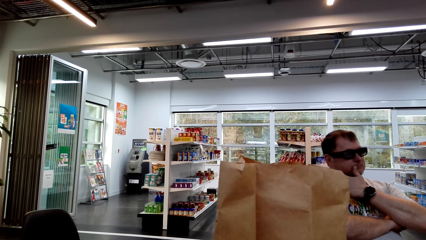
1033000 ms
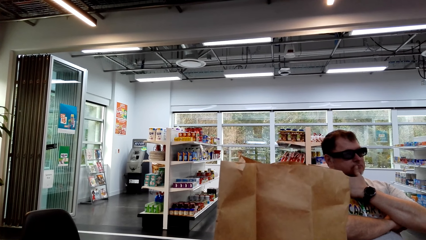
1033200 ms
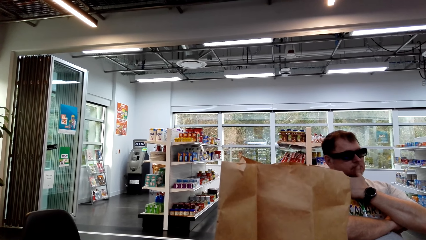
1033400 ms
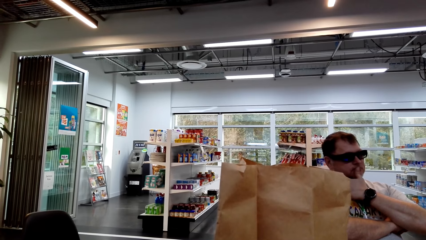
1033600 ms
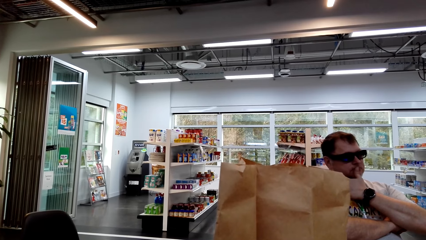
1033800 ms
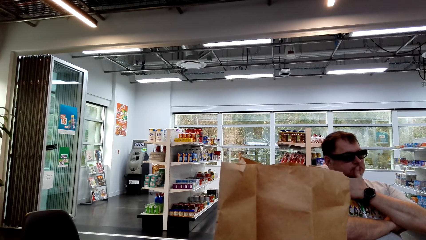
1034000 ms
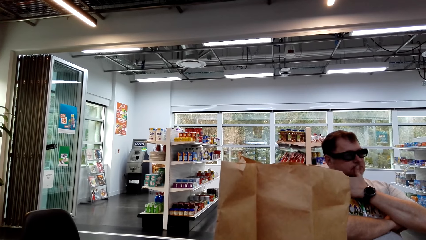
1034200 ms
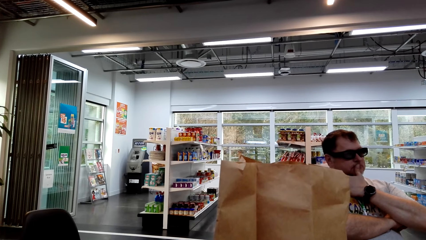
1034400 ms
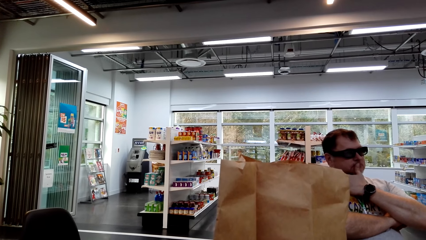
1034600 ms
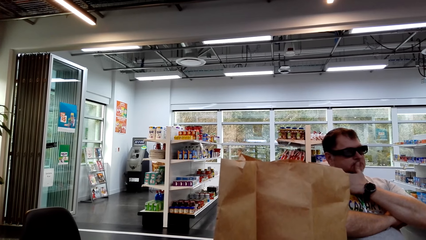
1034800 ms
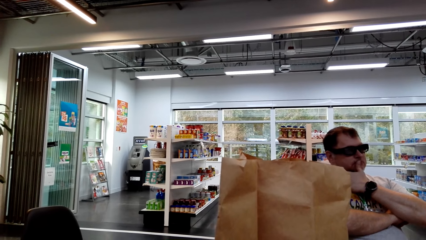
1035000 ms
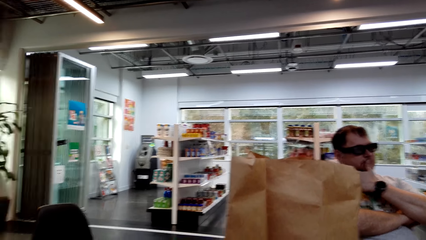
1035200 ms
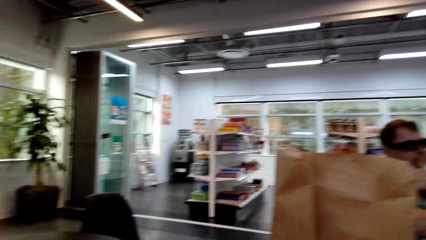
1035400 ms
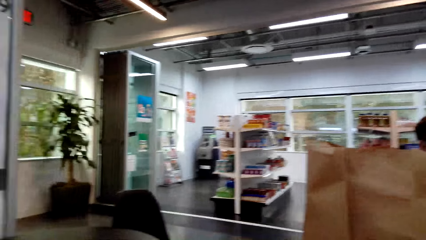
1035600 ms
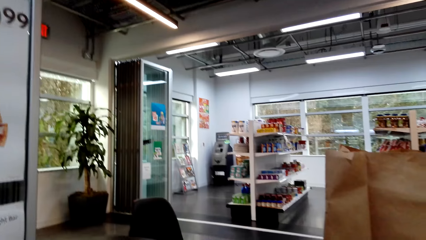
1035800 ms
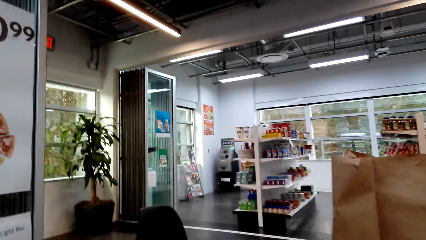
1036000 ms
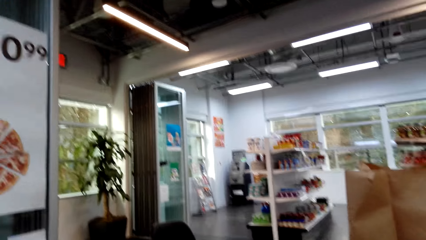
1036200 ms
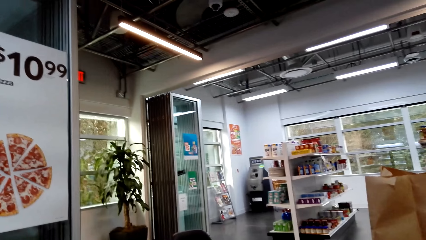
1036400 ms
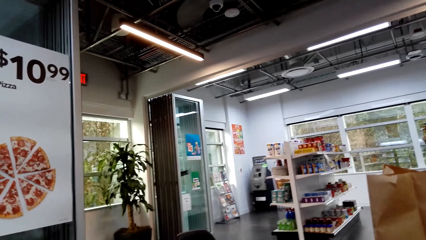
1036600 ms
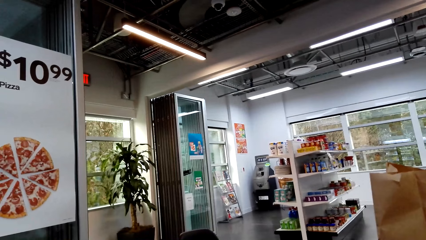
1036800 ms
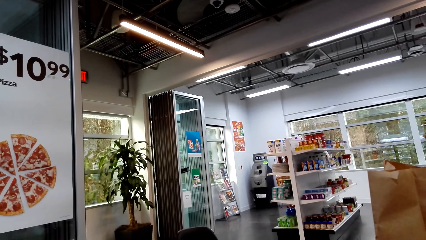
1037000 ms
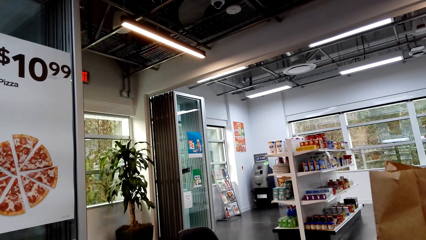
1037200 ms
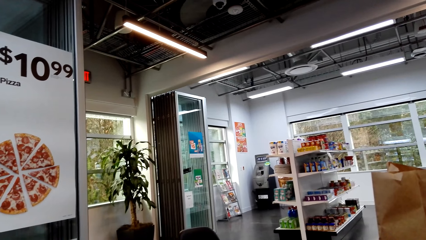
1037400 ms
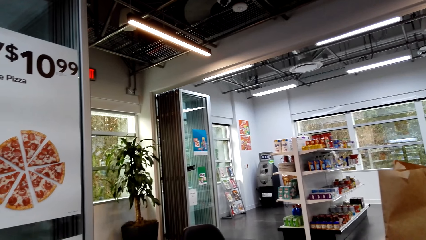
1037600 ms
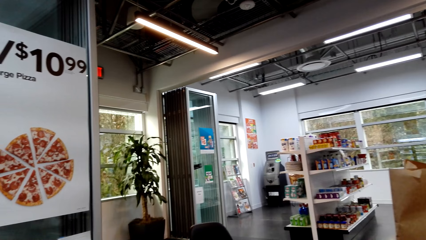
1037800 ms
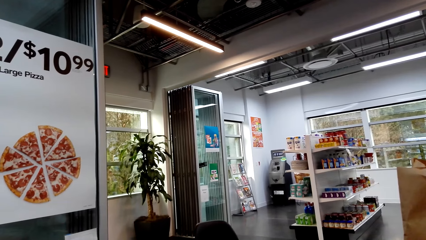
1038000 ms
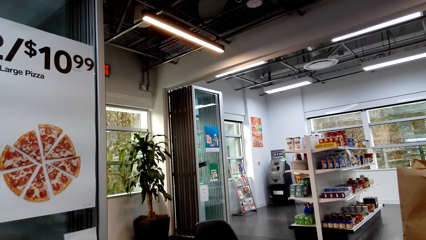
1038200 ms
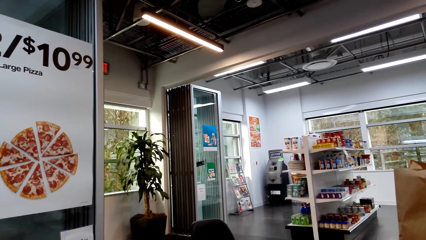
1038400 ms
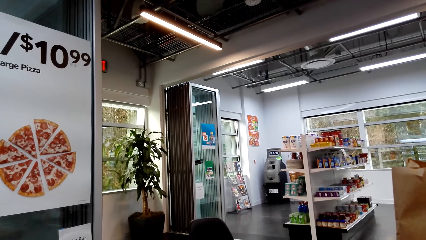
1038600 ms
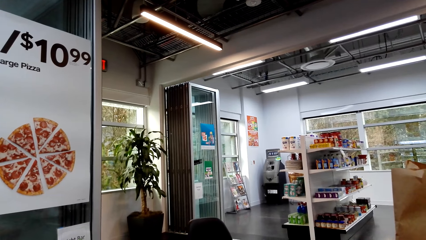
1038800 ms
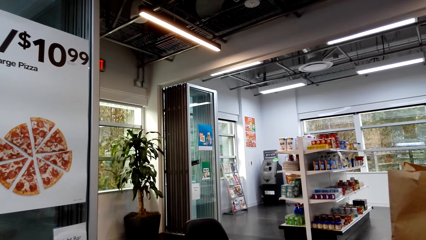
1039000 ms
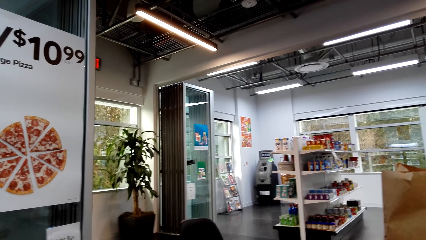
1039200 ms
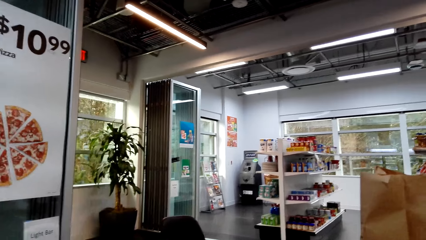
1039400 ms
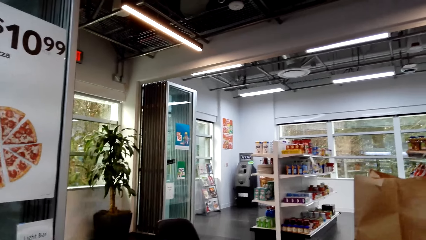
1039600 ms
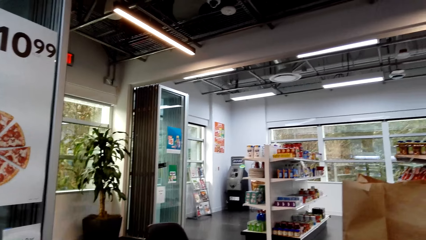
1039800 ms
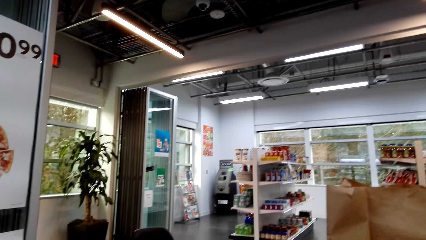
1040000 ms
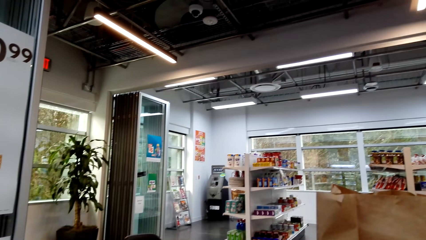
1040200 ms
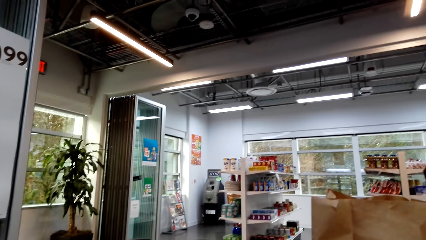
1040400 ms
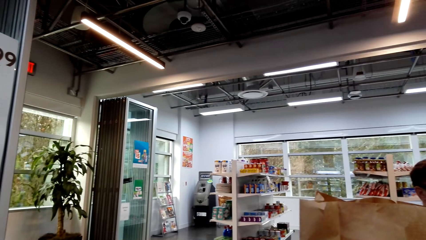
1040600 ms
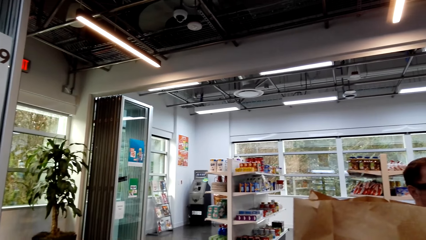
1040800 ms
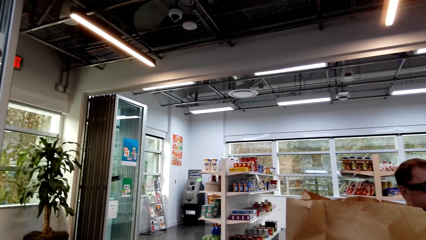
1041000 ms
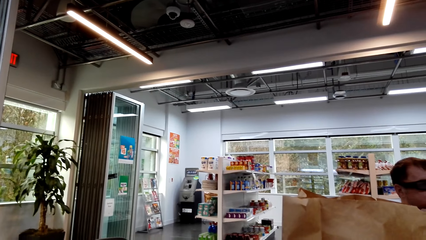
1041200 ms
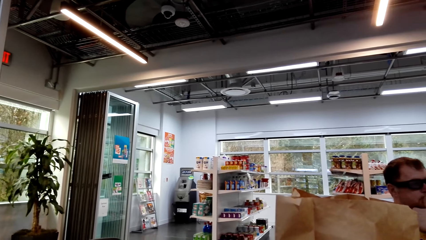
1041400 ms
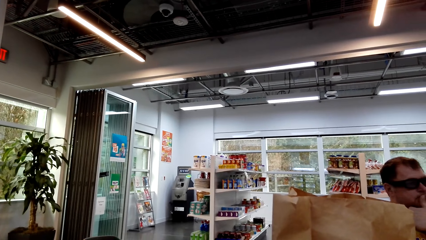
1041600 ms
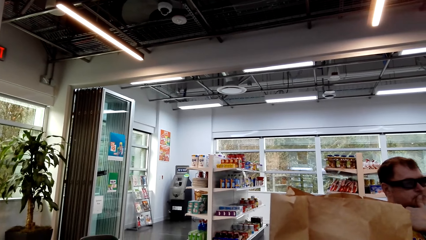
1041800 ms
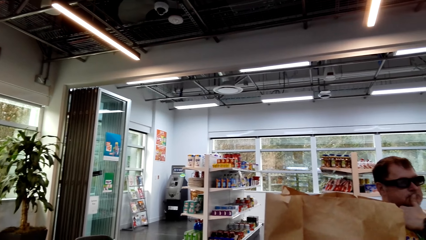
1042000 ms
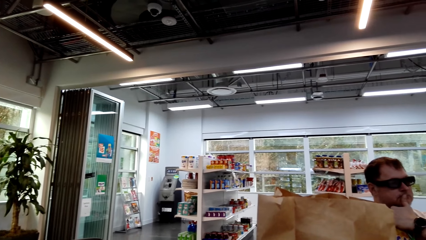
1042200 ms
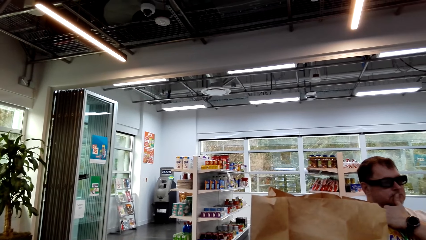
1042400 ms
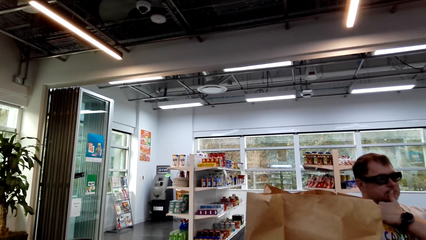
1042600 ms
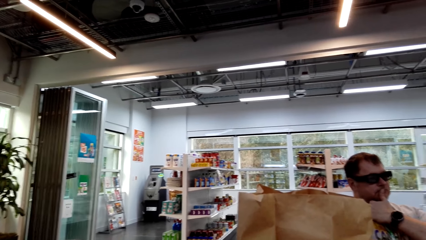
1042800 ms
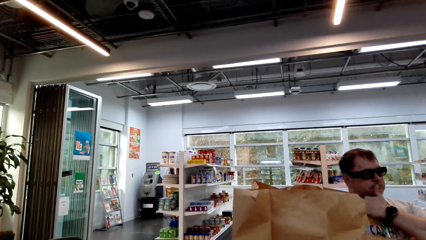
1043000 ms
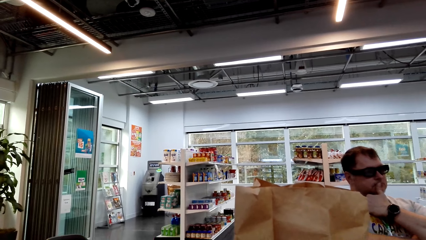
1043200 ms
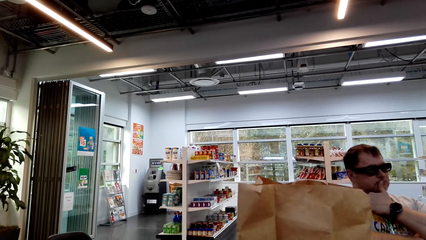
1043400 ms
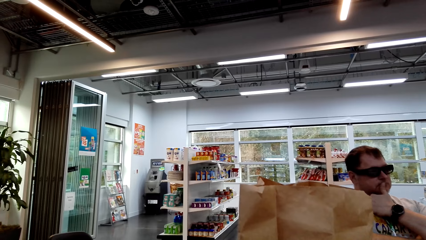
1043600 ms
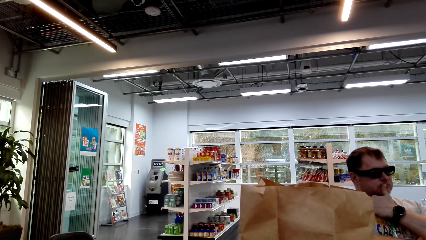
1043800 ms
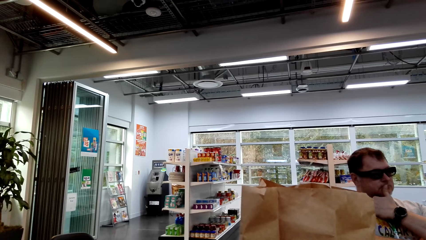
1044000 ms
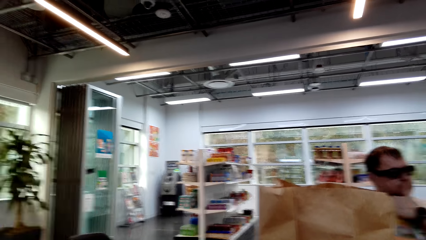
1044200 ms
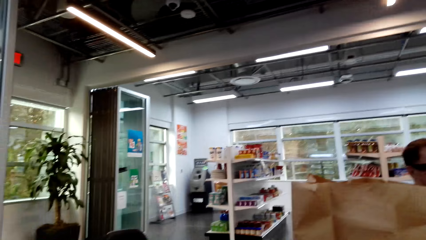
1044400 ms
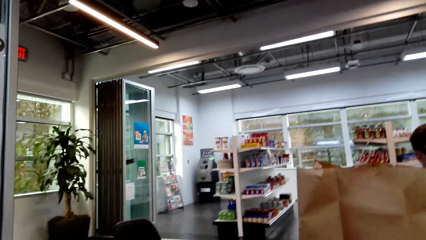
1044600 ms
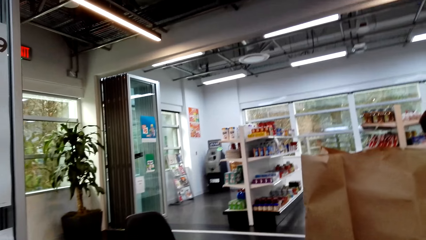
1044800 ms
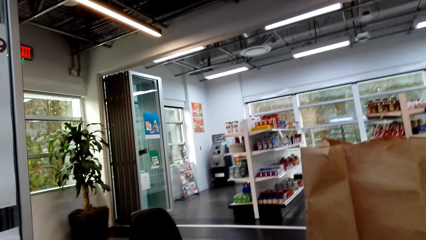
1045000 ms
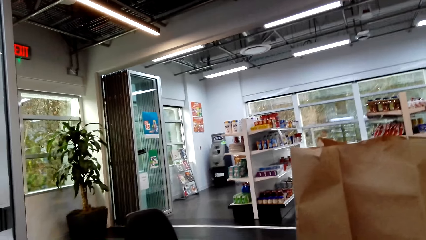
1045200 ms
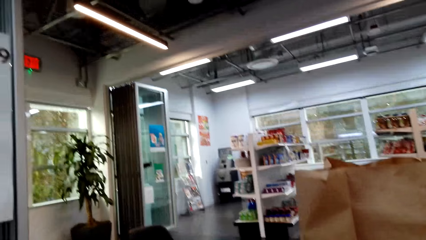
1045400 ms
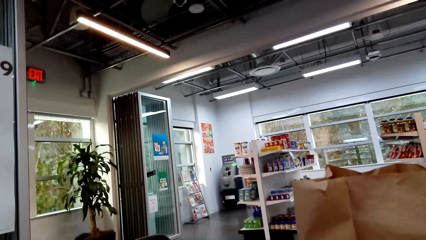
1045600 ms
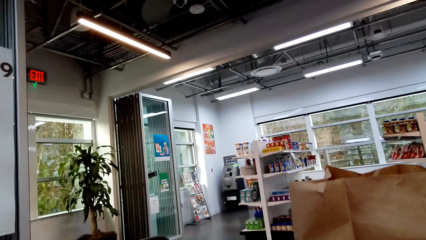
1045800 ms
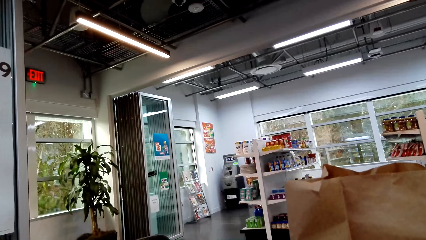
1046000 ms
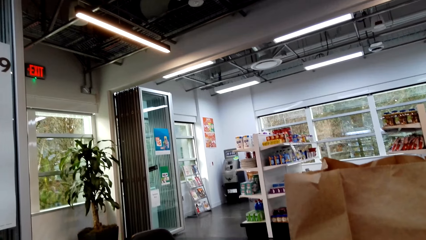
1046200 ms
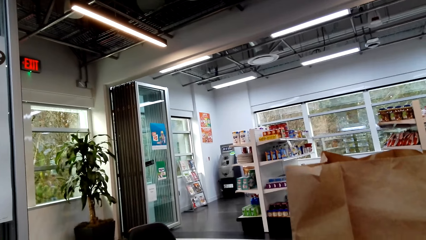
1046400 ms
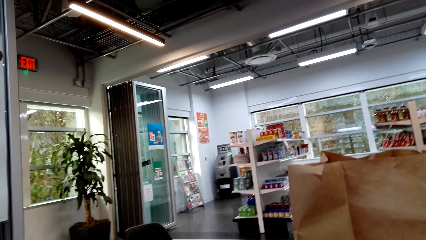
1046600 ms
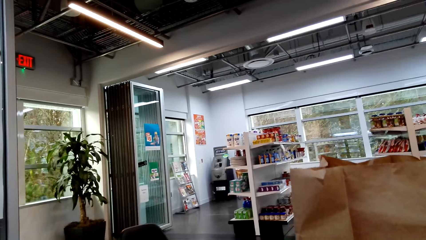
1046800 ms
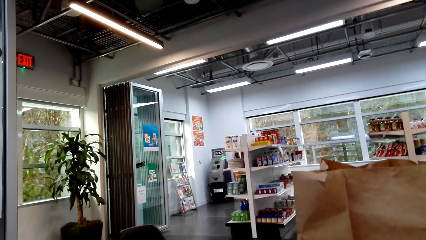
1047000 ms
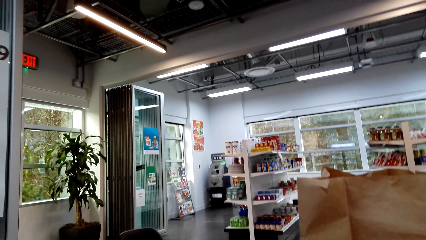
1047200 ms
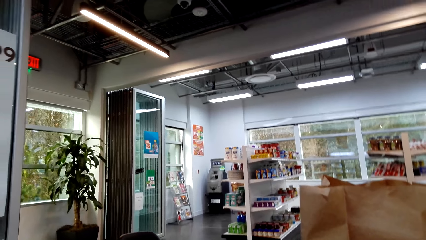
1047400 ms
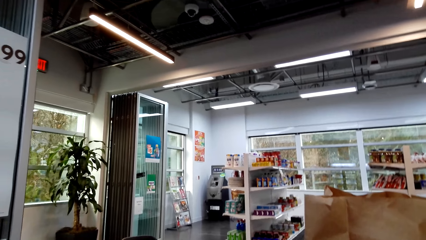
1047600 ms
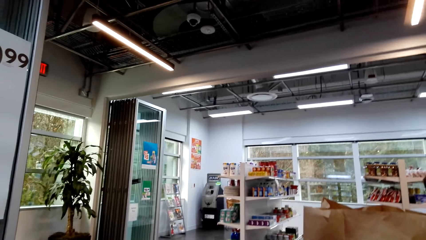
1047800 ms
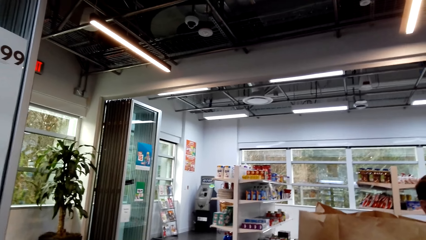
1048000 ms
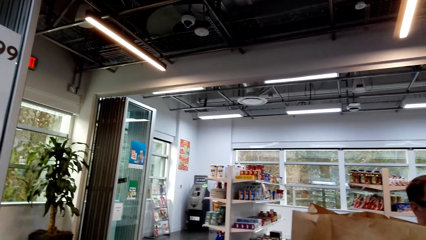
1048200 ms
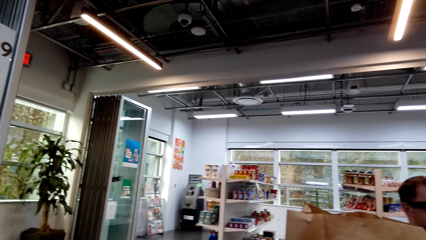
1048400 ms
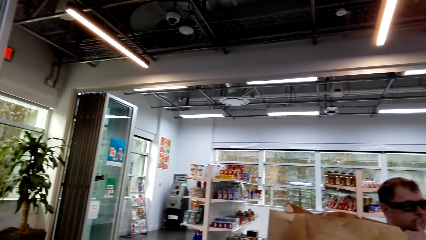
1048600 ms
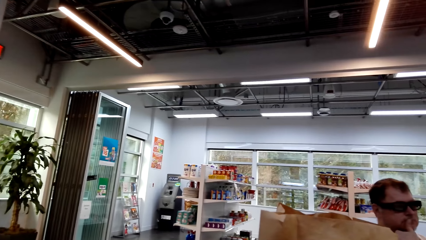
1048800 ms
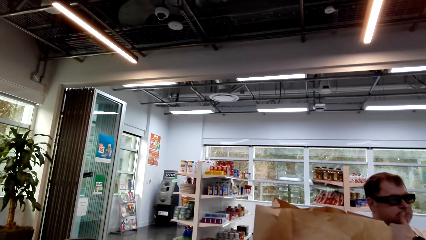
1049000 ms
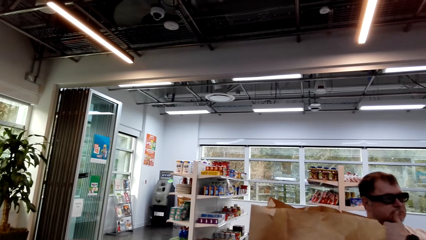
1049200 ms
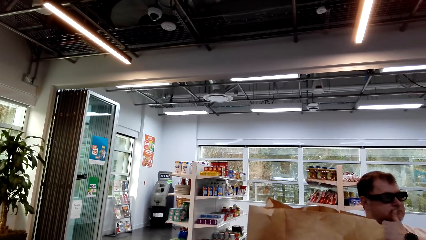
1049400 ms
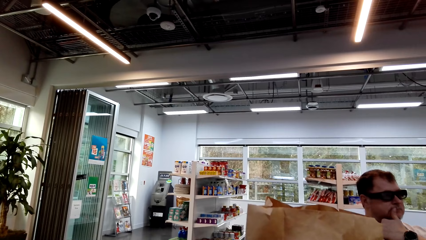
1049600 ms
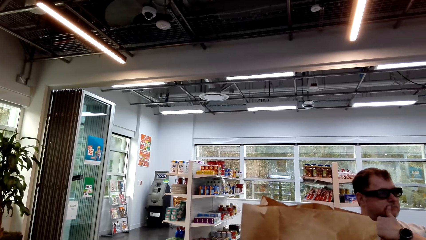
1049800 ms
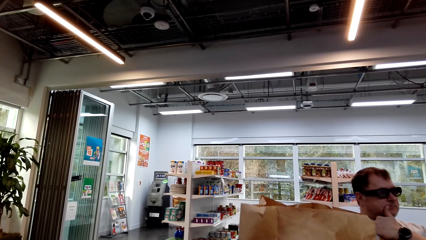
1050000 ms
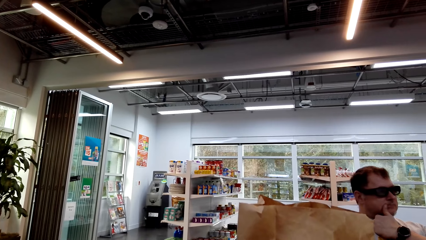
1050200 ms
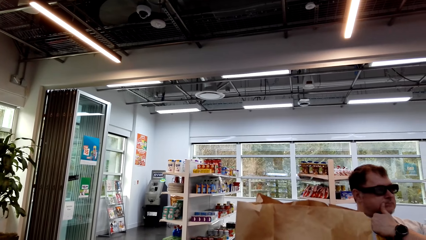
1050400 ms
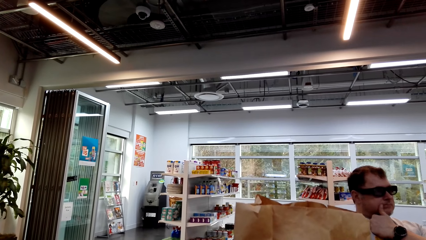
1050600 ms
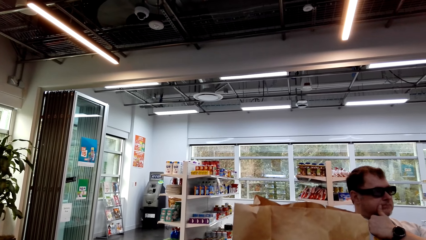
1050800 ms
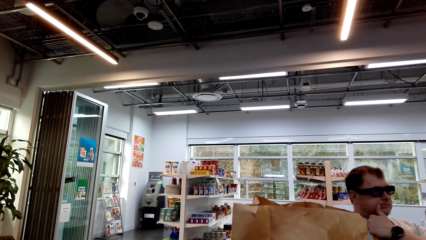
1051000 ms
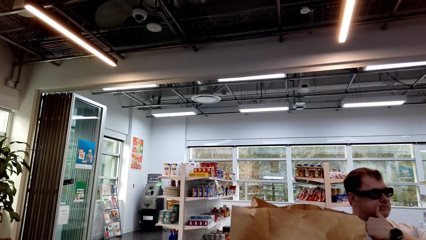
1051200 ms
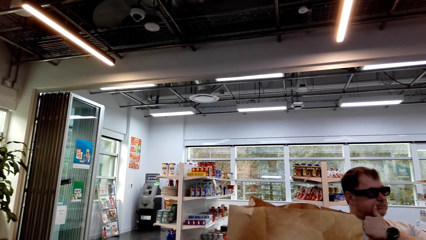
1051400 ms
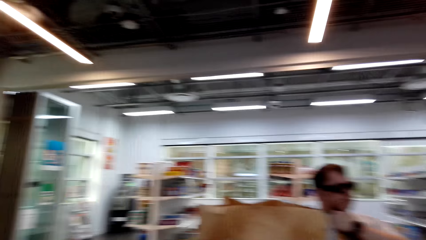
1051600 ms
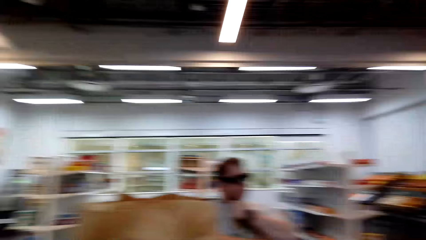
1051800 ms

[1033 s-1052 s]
The camera wearer looks around the room. The man sits on the chair on the floor.
